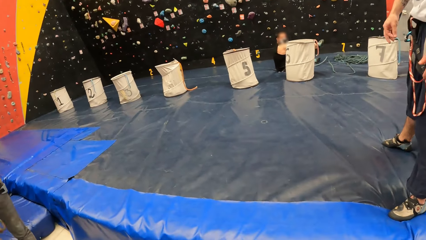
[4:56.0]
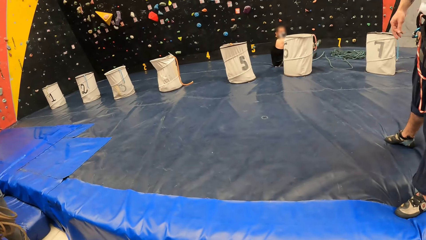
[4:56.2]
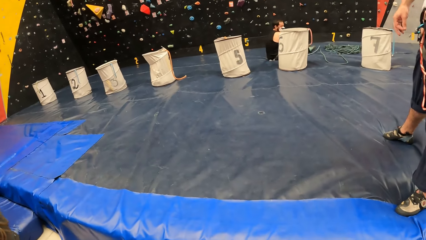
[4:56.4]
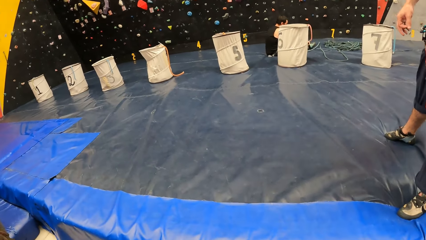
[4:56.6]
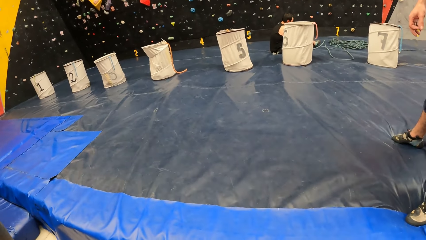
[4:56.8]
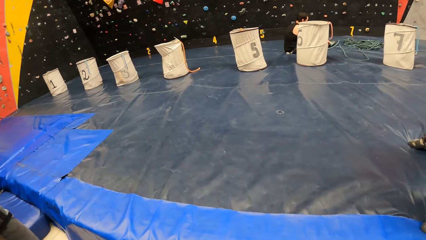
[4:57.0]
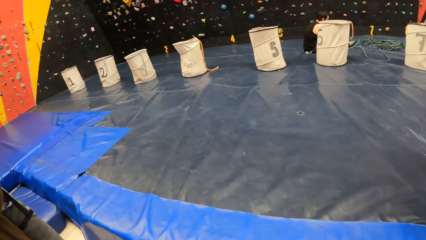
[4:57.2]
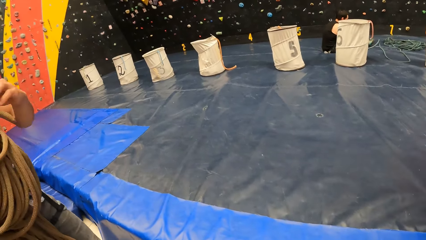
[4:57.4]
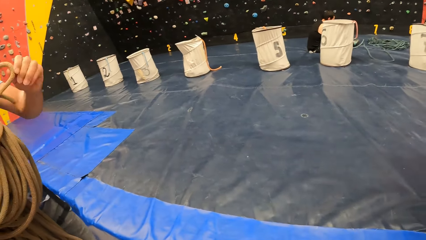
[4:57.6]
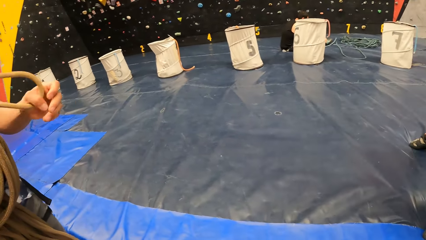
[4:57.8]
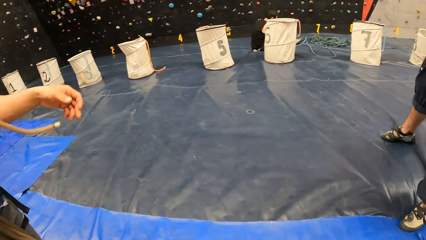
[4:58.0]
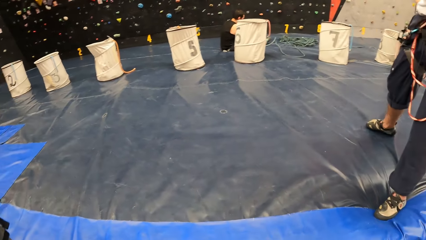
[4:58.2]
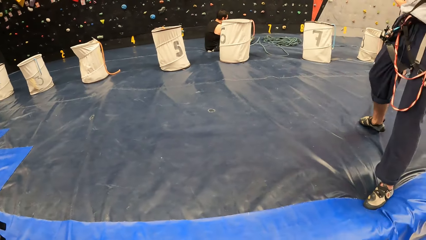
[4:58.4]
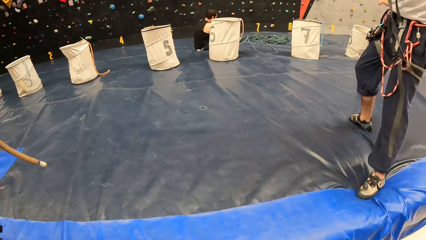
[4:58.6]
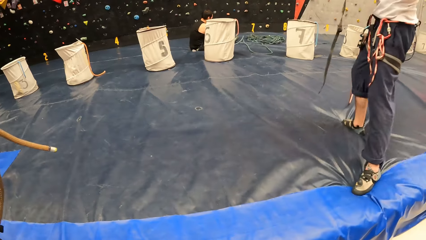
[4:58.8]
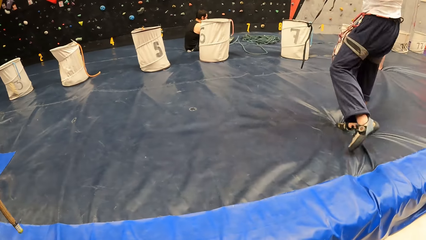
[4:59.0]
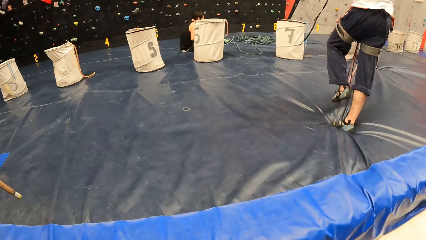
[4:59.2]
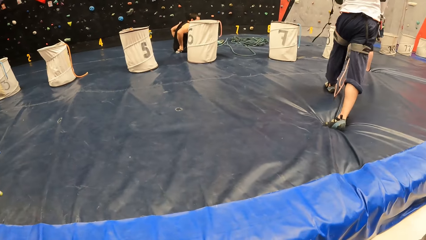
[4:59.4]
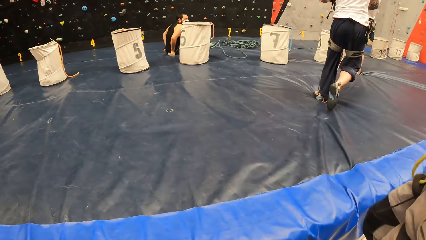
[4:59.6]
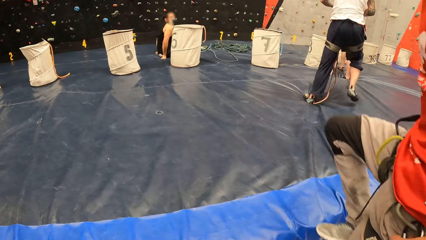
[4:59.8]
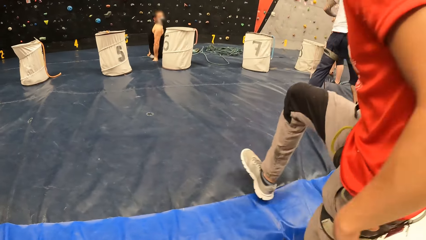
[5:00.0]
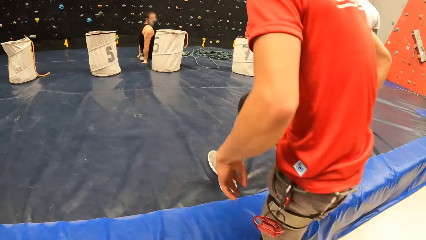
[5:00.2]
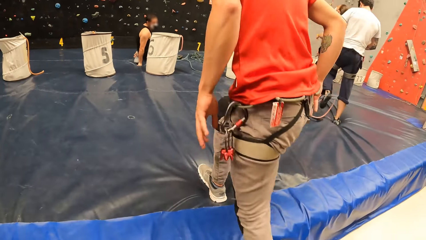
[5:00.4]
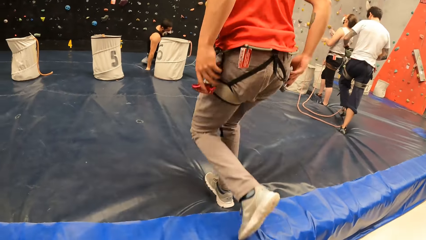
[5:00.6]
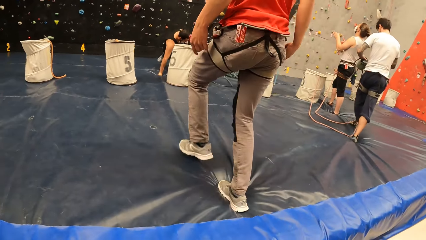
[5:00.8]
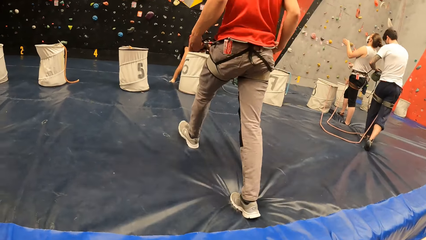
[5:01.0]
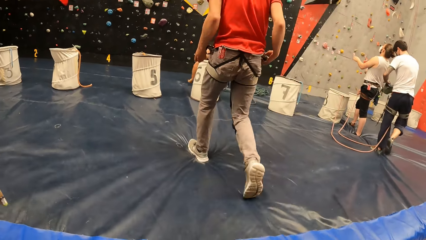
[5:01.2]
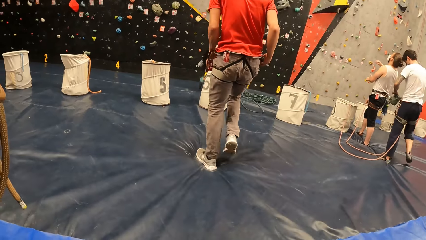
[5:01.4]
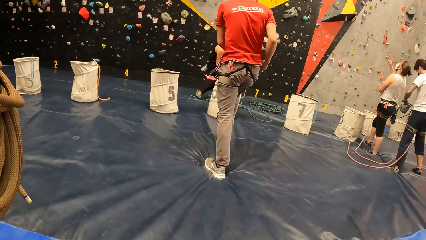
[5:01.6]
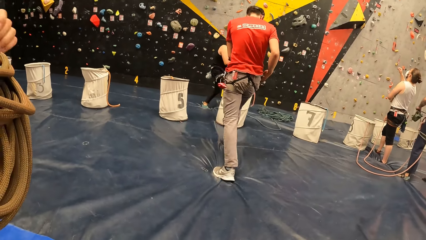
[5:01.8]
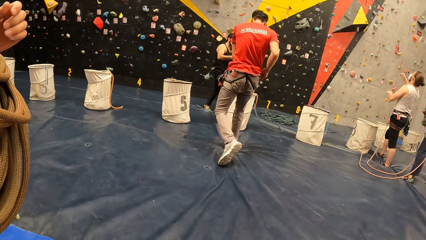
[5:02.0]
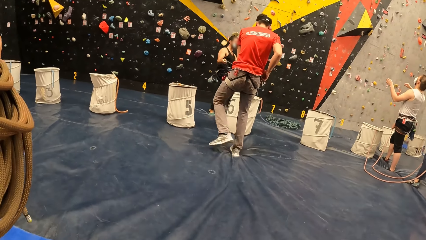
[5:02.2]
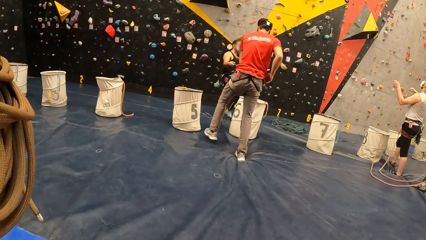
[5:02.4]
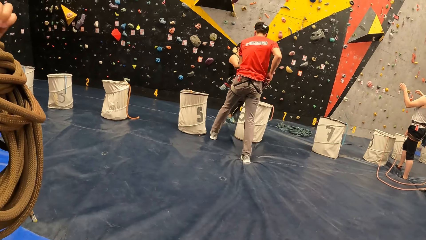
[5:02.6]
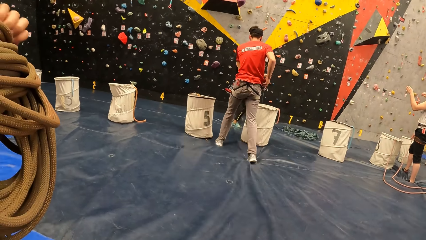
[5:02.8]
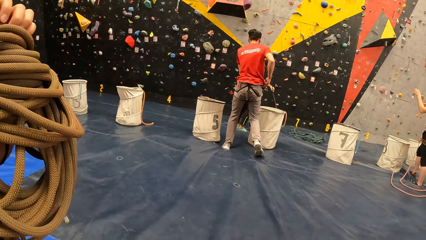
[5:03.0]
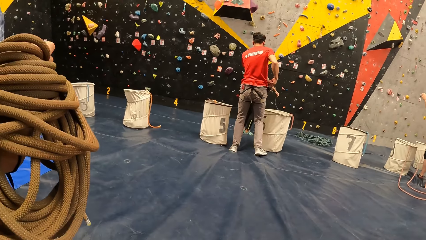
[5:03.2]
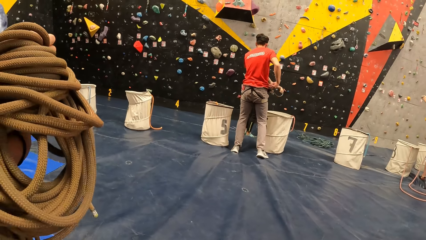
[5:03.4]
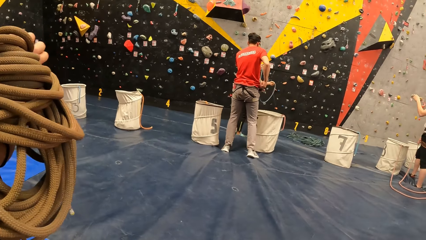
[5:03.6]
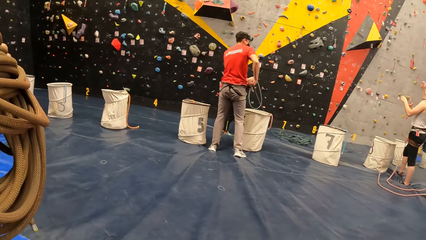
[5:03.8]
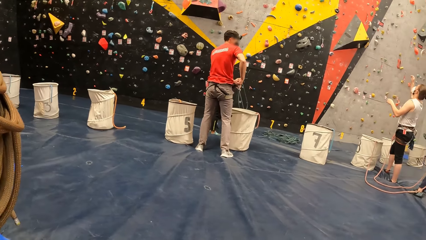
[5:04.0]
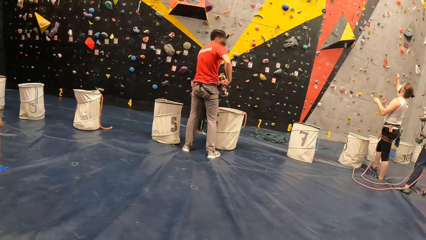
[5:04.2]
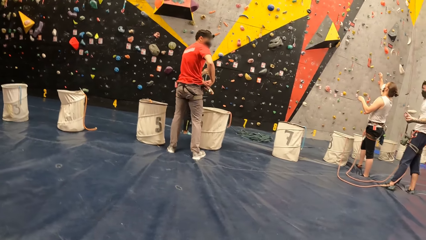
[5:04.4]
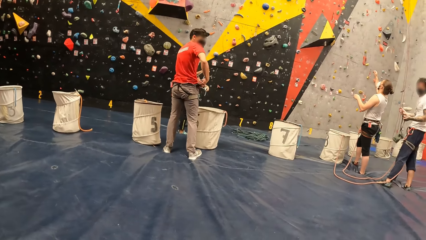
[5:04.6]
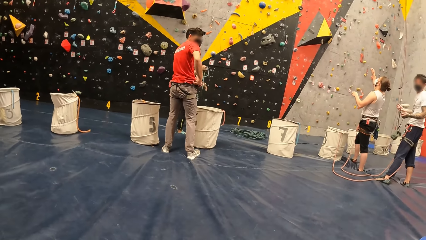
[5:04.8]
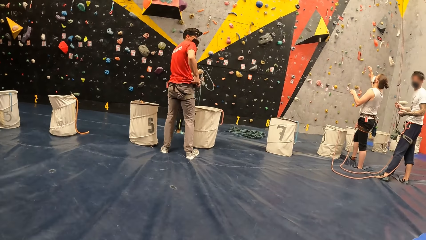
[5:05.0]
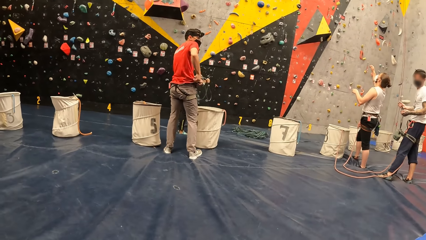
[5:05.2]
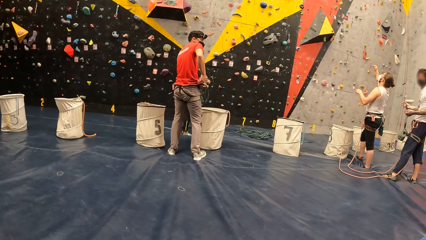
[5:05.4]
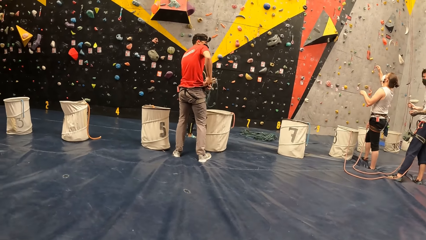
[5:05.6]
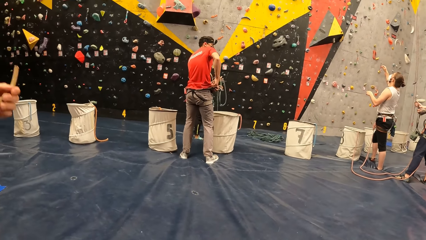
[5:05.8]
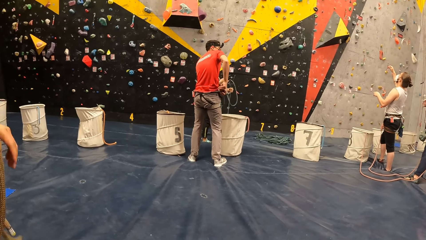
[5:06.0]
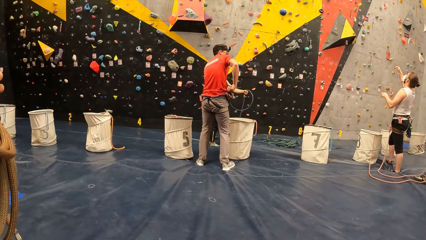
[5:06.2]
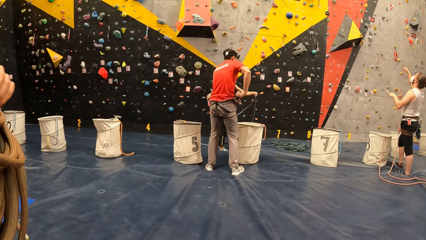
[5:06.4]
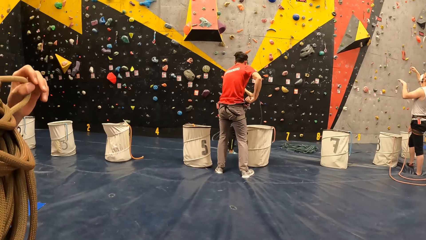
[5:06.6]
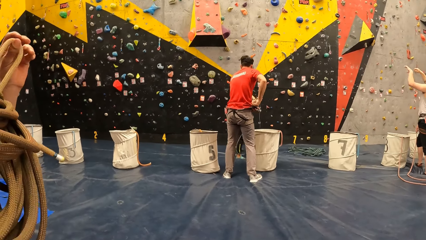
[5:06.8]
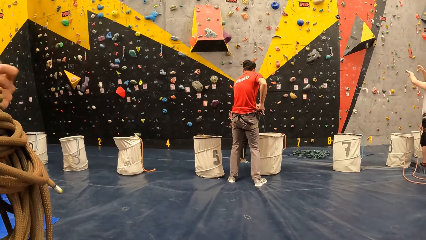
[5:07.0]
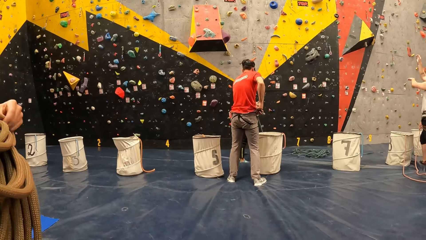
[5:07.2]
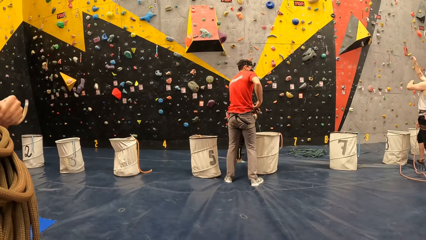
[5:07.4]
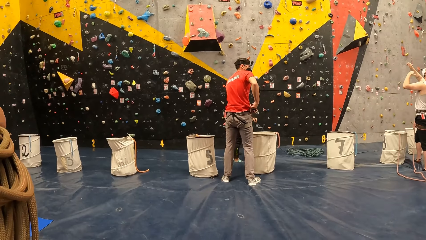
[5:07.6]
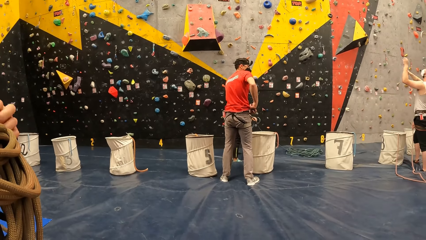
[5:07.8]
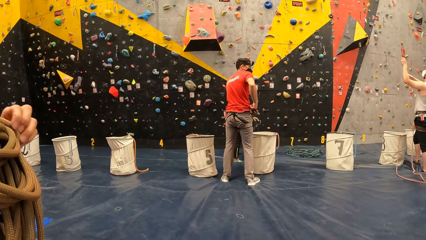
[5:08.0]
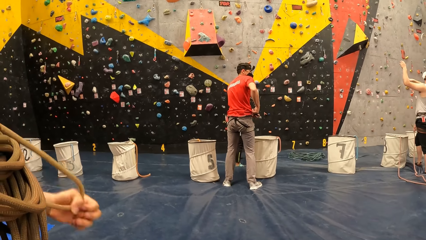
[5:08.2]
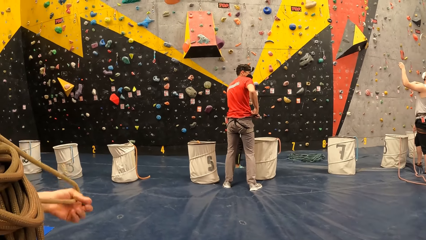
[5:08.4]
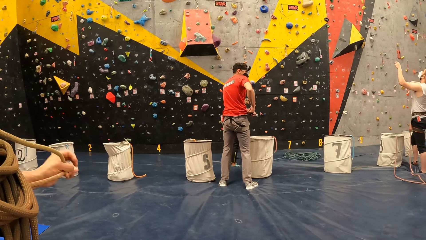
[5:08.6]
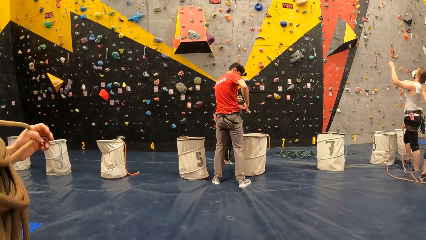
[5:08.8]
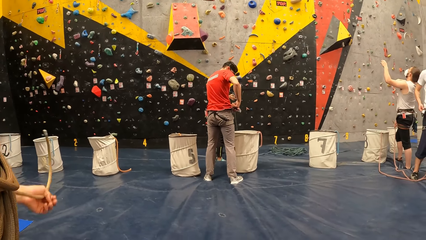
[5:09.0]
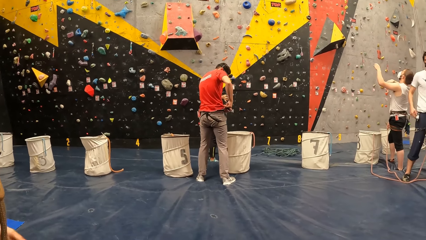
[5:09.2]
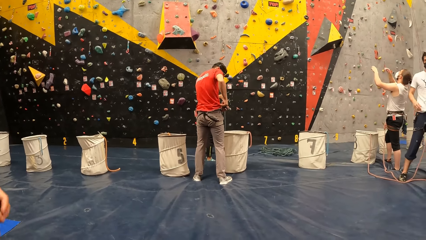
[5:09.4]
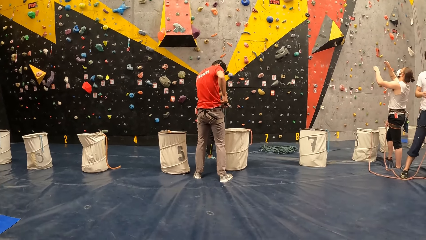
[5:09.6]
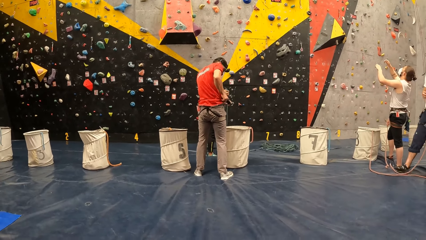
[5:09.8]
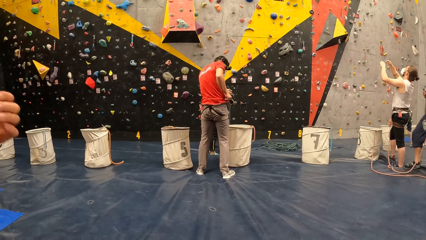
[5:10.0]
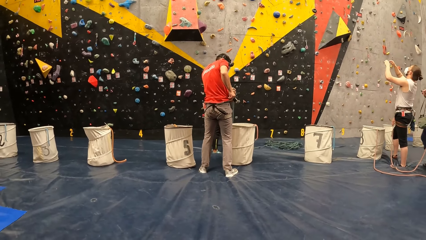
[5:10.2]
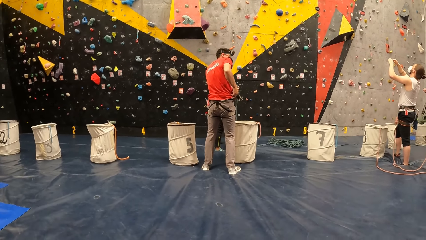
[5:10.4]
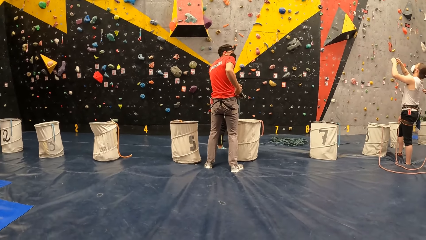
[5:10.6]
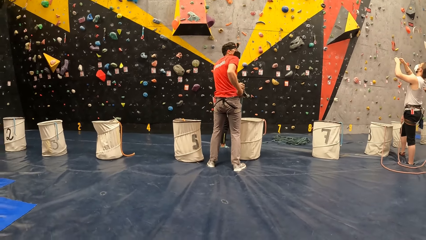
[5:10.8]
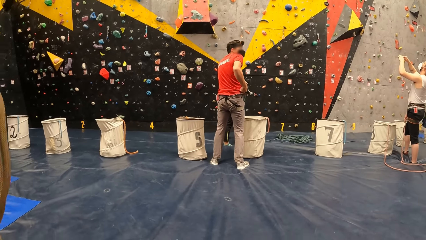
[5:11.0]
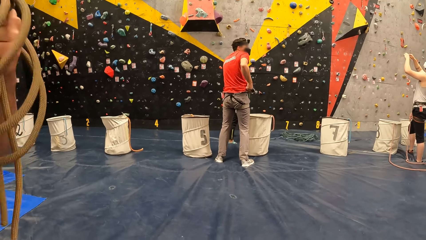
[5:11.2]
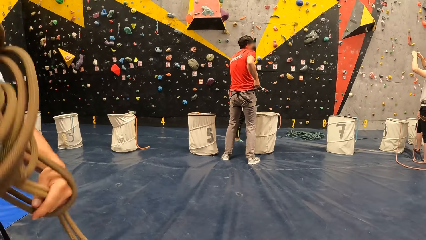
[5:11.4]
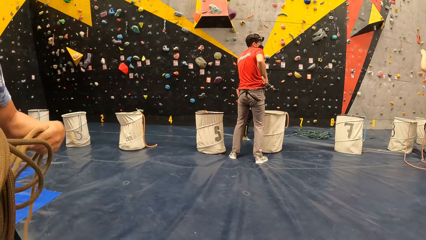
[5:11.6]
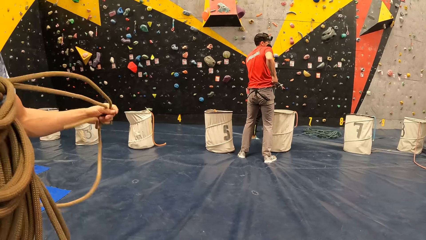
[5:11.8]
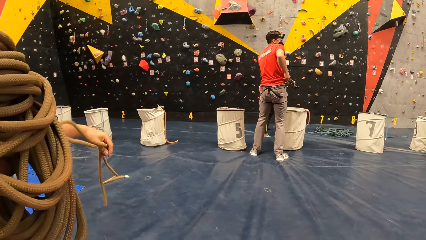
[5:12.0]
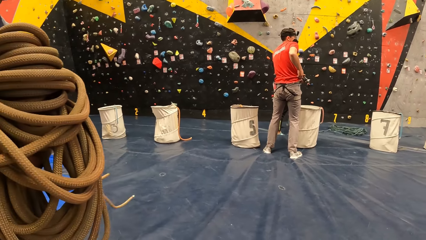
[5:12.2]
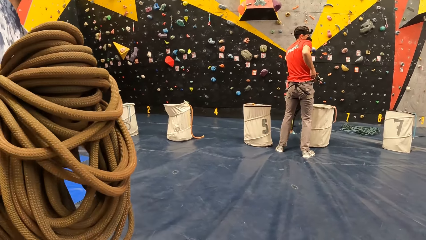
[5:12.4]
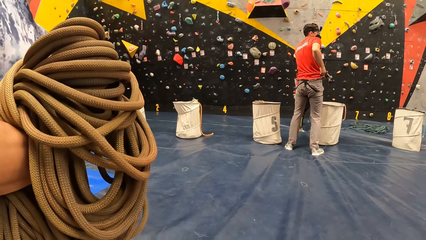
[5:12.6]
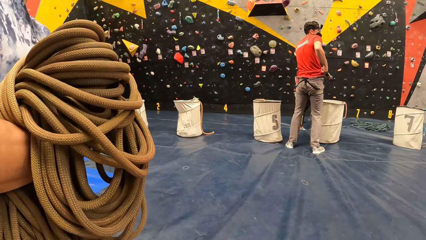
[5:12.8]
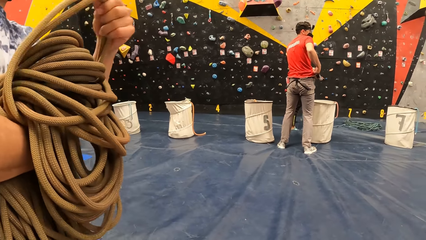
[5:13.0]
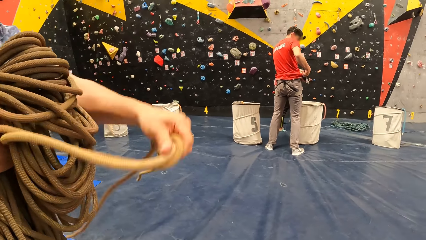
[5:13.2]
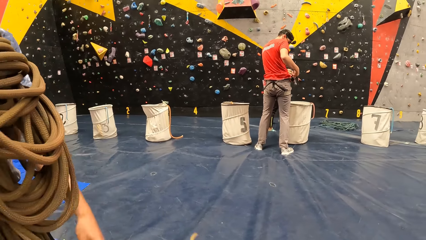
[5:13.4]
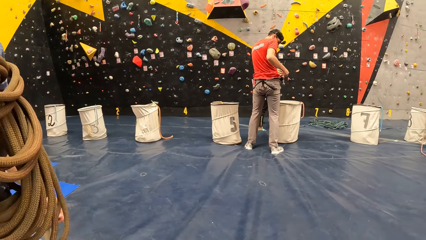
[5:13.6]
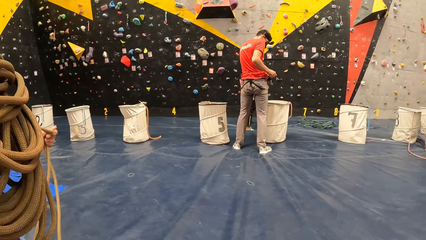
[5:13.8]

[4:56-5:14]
The camera wearer looks forward. They look right. They look around the room. They look forward.
